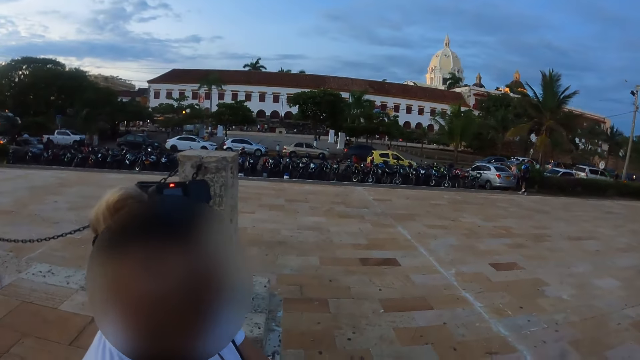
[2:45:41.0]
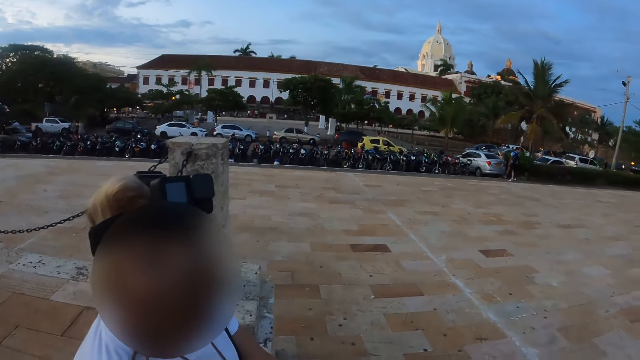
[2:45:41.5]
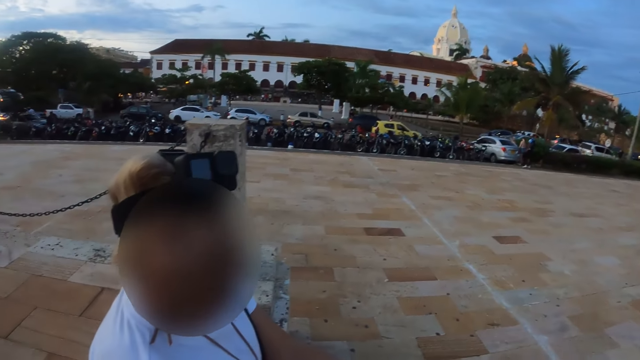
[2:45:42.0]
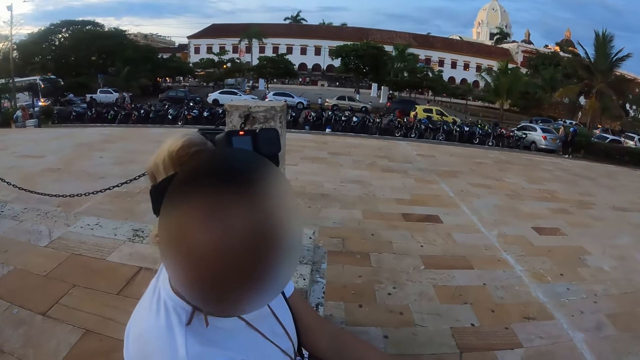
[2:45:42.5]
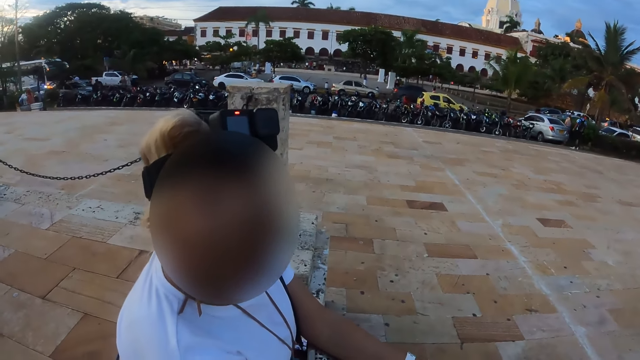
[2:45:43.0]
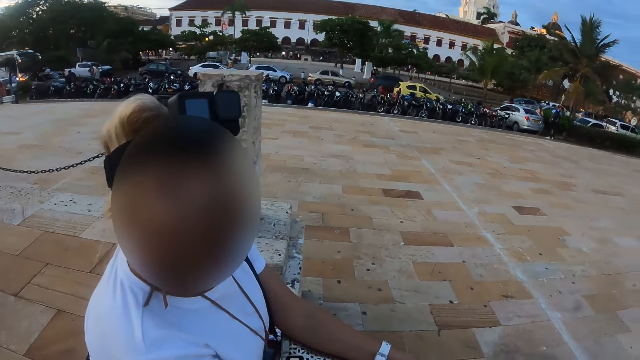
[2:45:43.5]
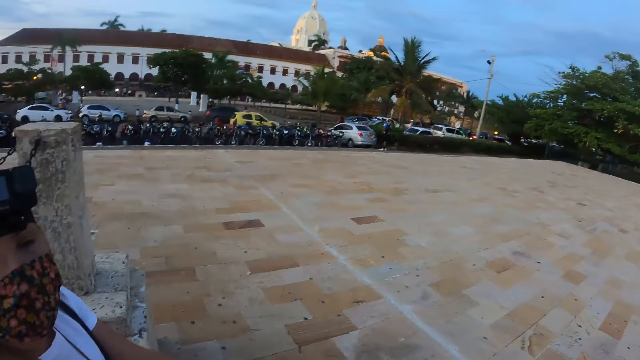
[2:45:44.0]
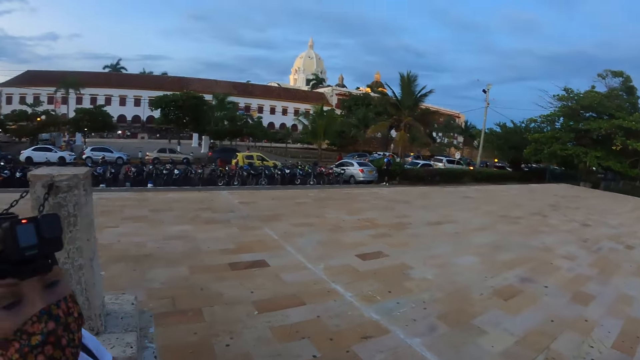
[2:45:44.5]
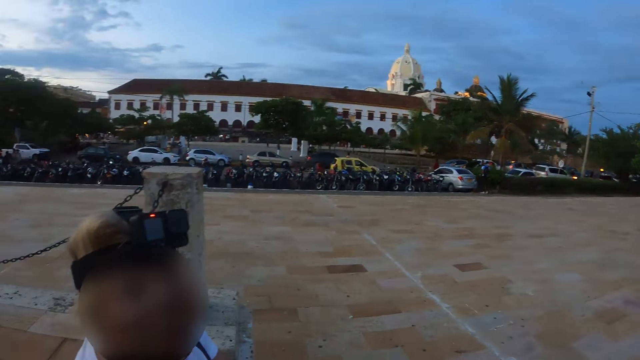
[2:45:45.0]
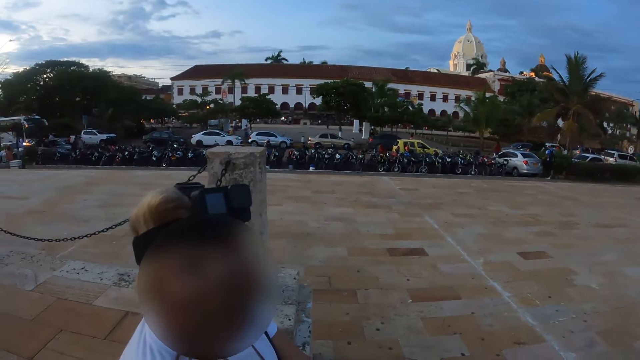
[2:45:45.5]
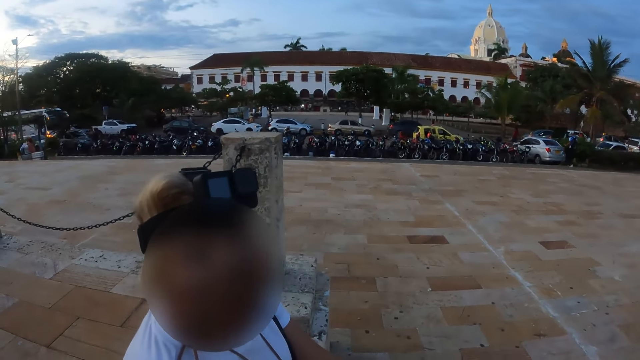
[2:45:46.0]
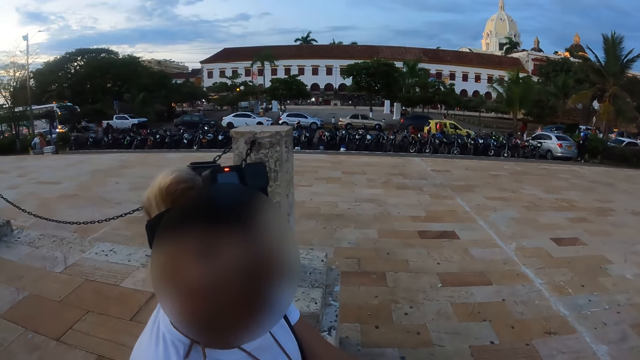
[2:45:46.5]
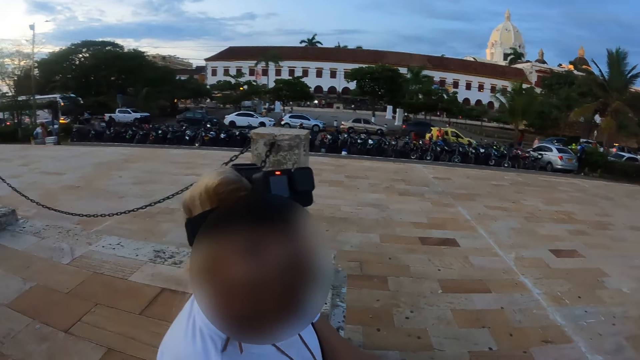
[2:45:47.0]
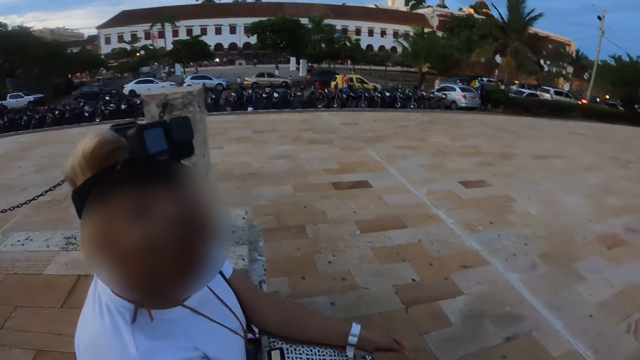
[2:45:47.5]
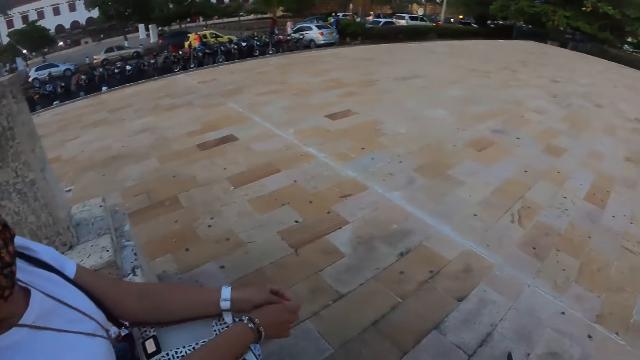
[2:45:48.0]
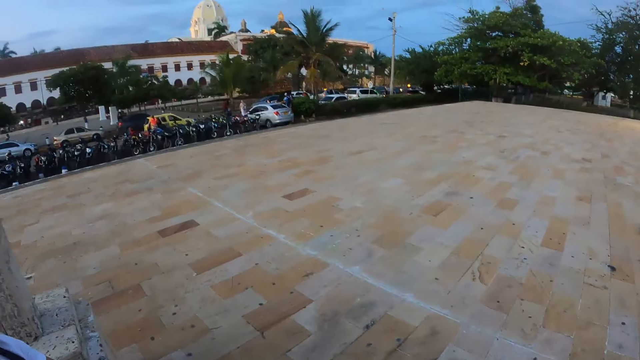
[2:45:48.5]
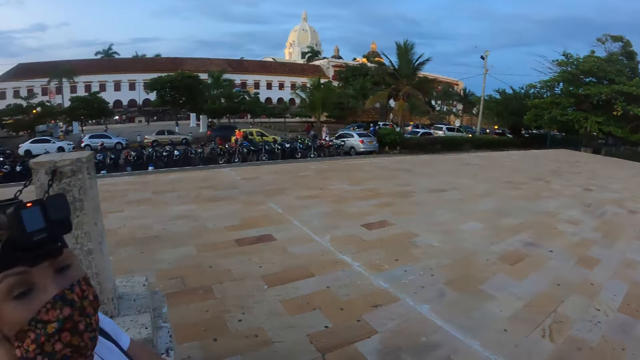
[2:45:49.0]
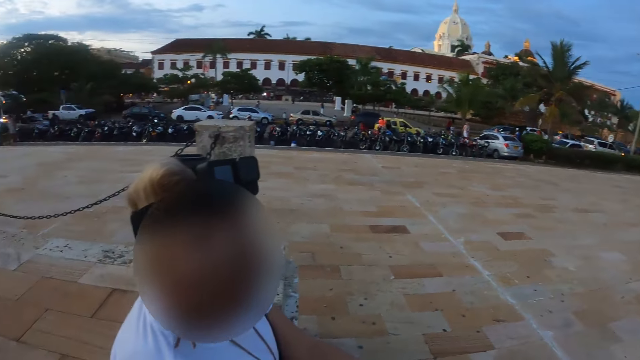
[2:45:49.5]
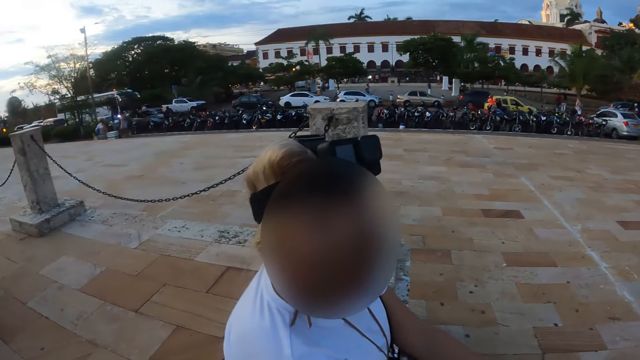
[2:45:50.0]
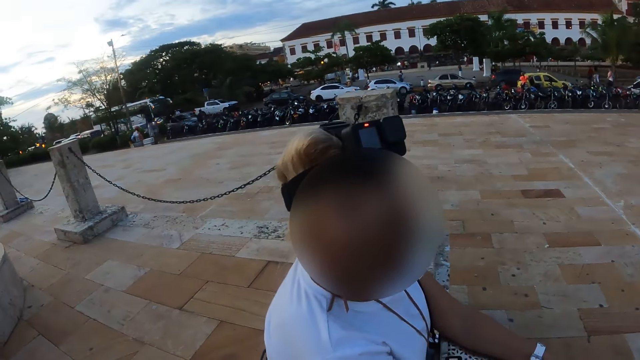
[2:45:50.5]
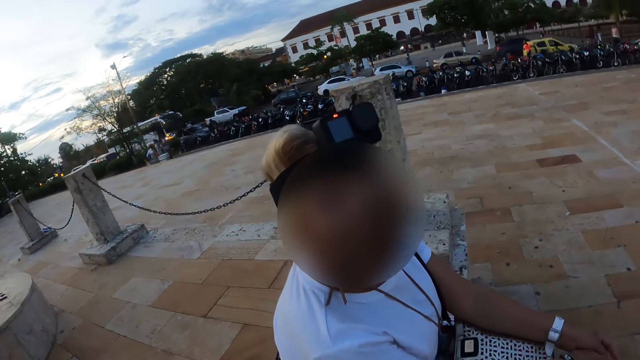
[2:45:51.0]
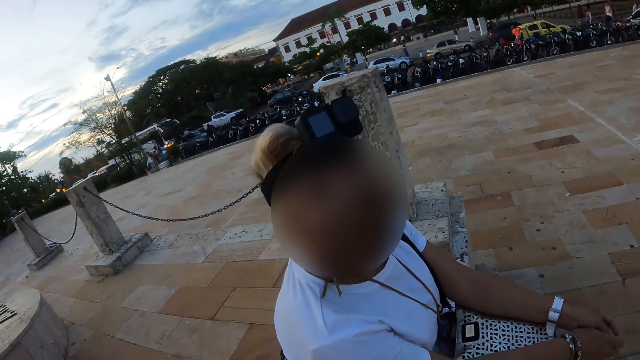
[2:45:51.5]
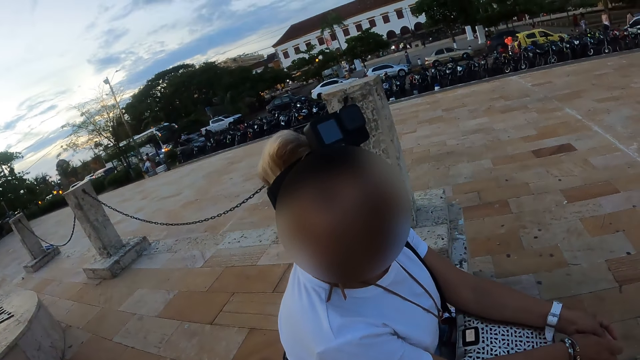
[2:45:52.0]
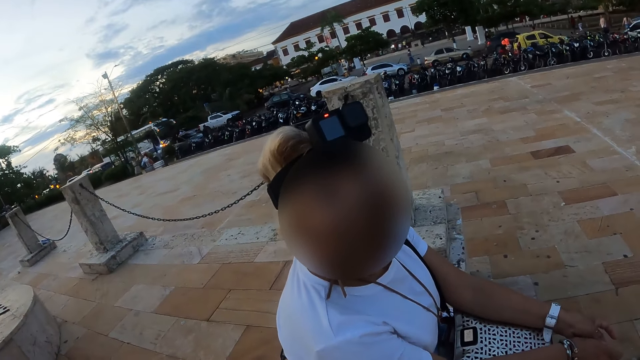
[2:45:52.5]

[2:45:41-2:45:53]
The camera wearer looks around.

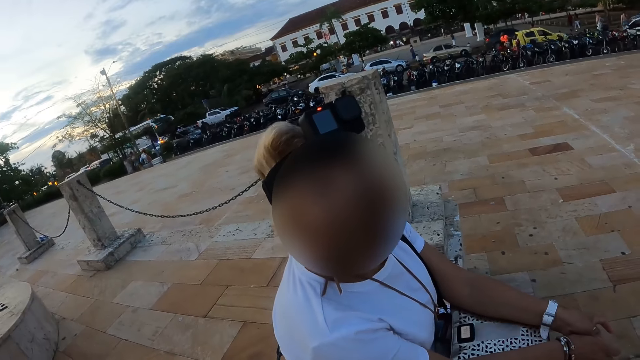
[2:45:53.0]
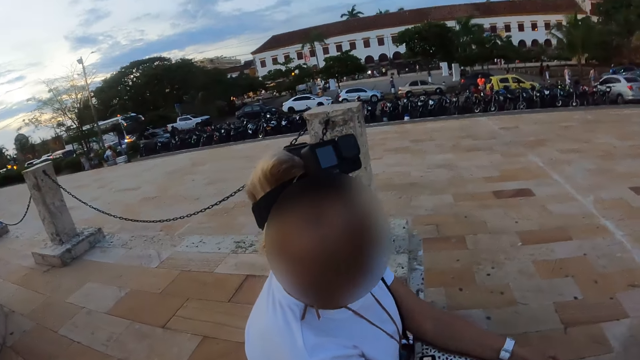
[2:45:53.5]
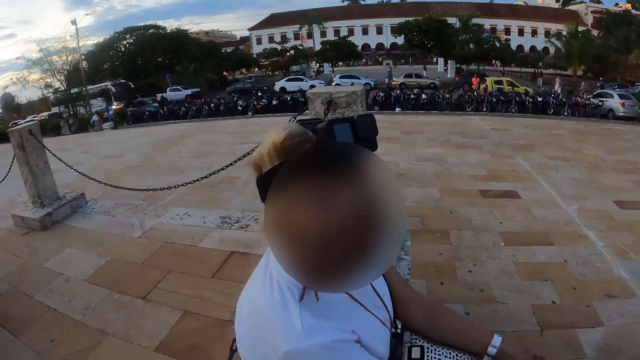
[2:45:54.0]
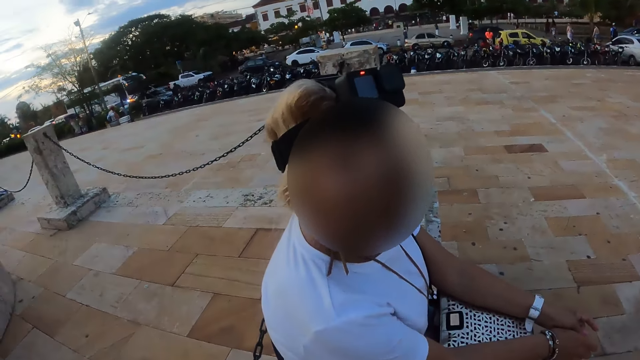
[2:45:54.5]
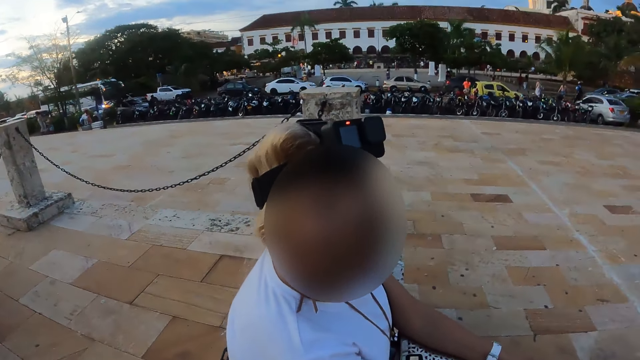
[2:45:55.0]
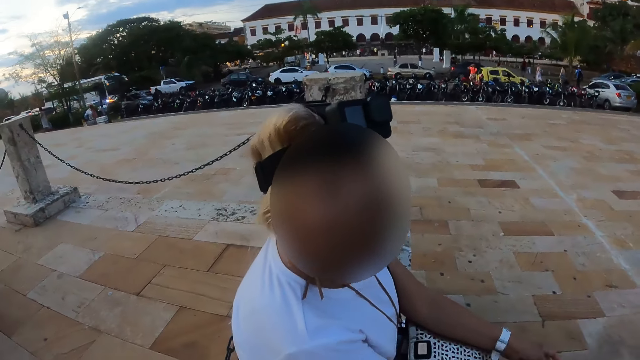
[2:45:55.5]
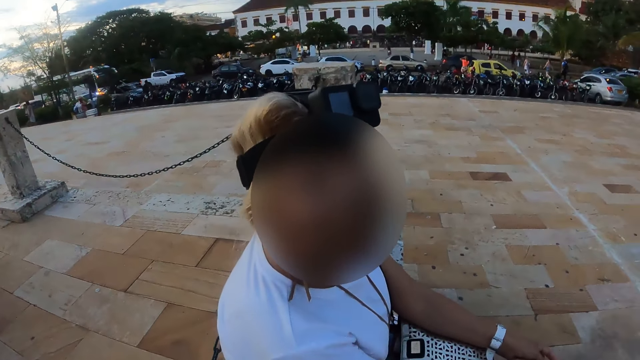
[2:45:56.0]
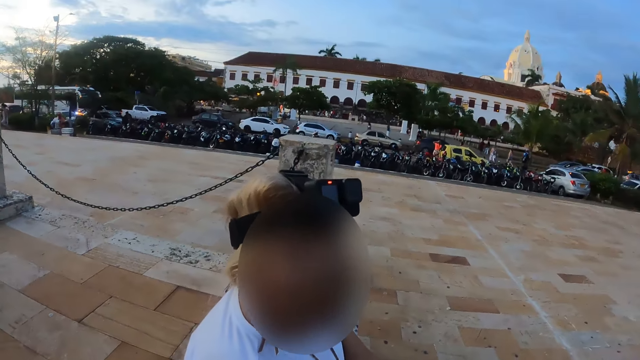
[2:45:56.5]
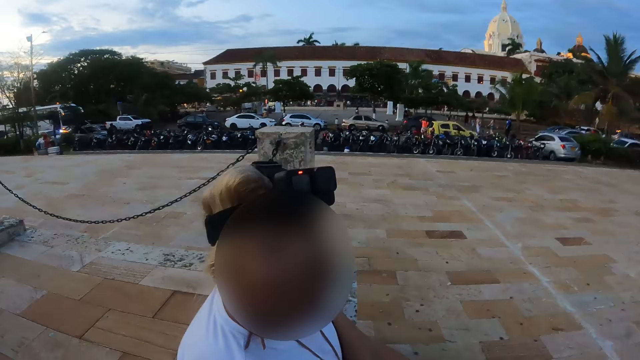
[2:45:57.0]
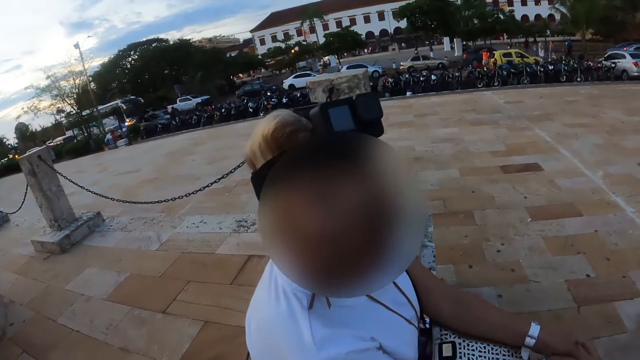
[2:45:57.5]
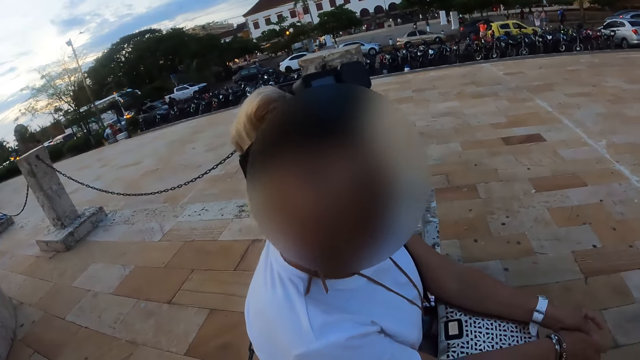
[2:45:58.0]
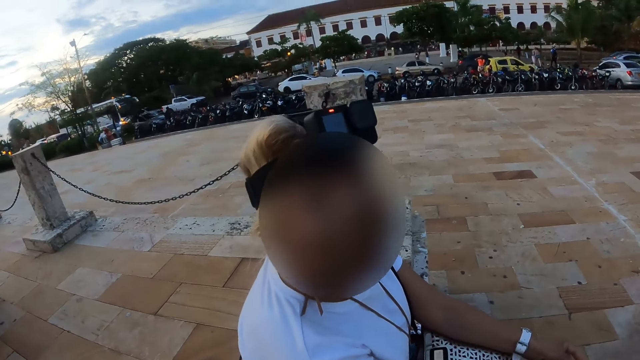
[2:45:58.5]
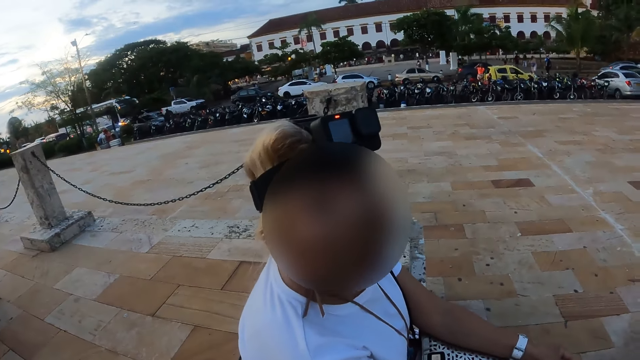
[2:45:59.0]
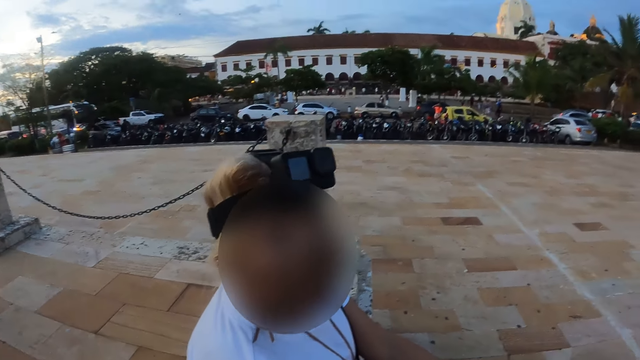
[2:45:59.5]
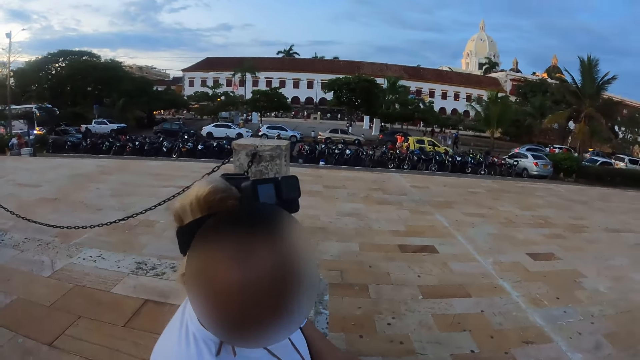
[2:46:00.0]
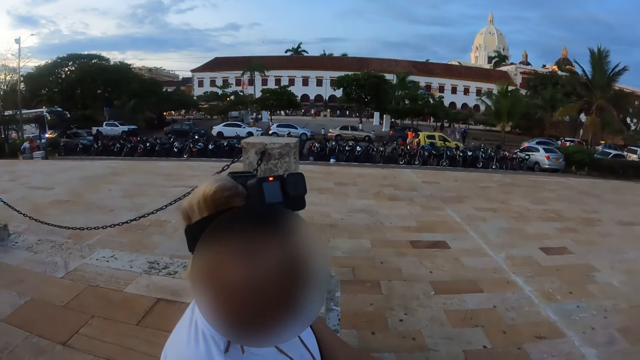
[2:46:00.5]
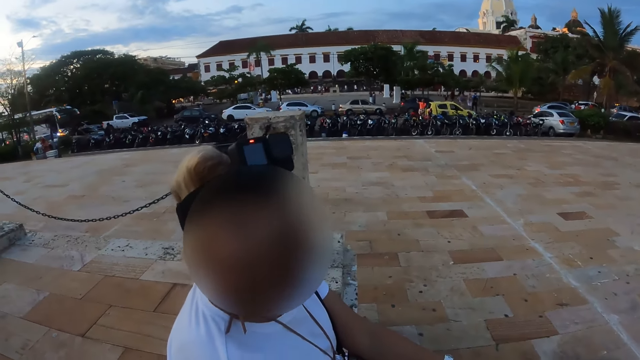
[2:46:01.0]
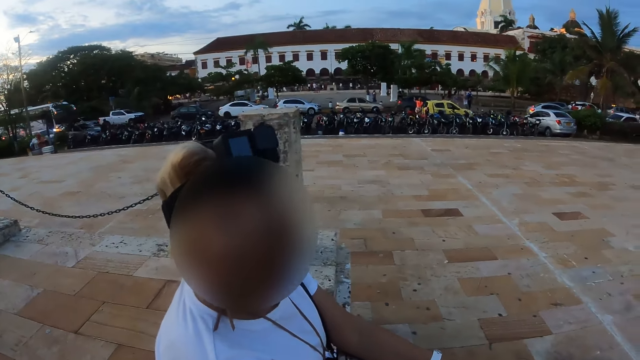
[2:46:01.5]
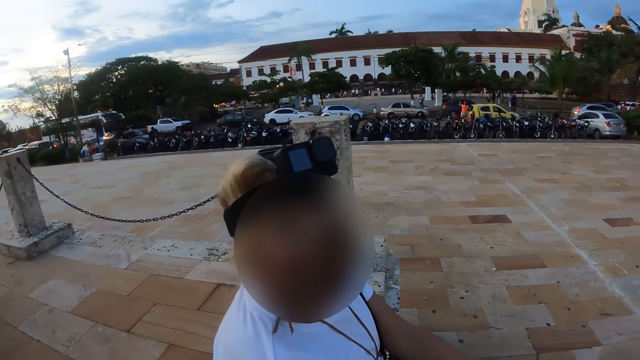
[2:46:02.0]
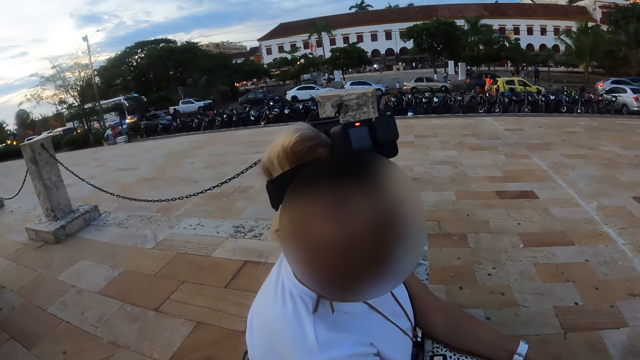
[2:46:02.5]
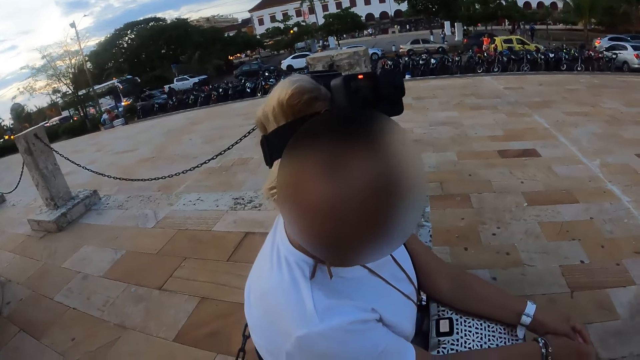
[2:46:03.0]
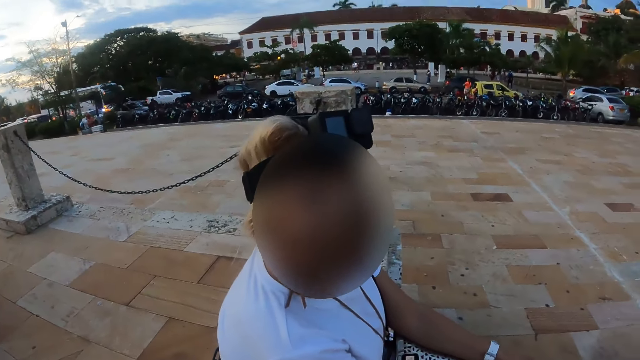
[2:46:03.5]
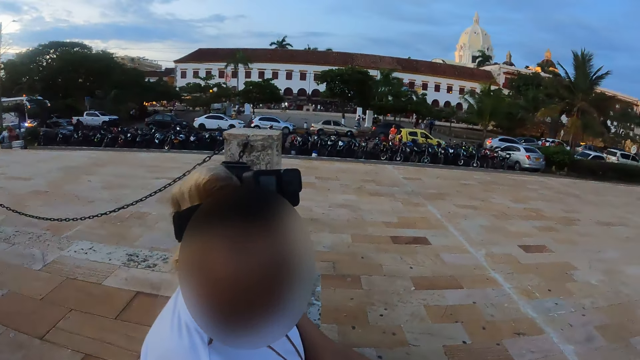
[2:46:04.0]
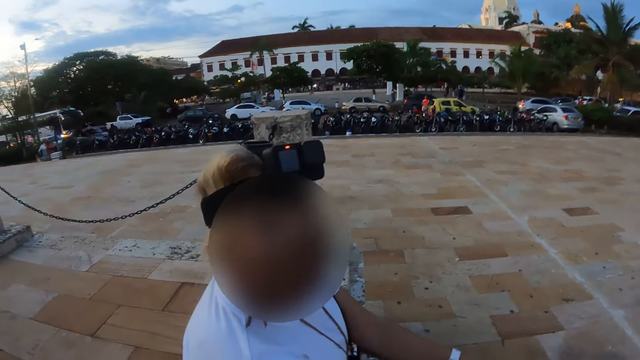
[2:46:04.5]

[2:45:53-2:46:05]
A person shakes their head.
